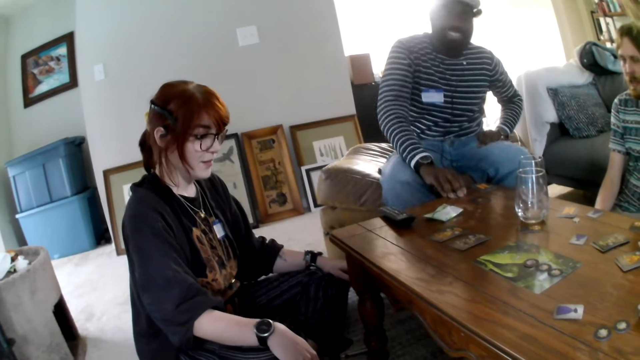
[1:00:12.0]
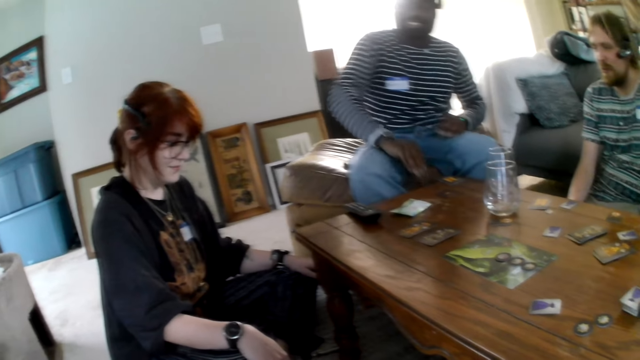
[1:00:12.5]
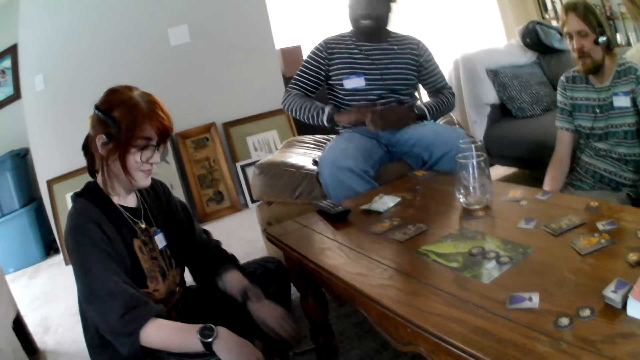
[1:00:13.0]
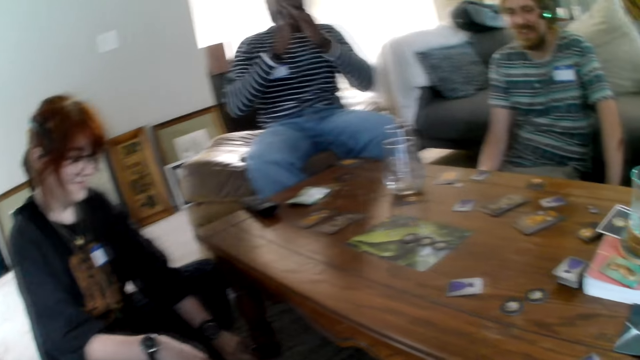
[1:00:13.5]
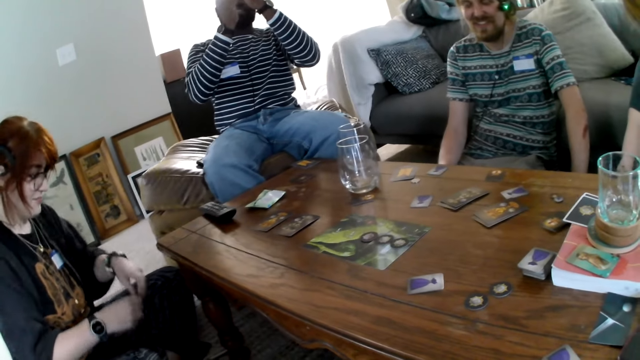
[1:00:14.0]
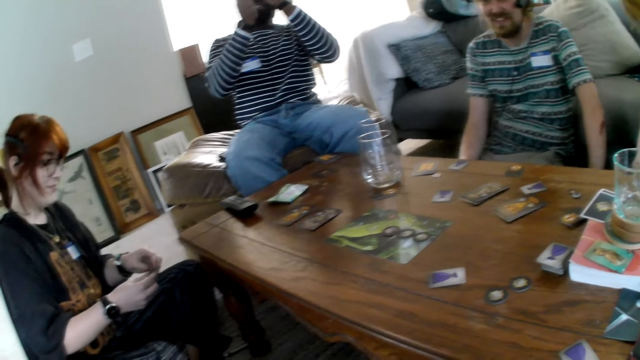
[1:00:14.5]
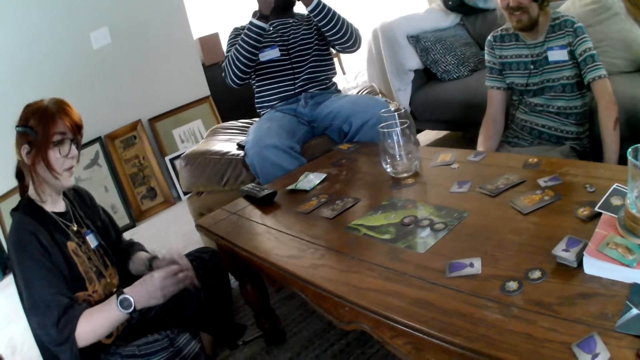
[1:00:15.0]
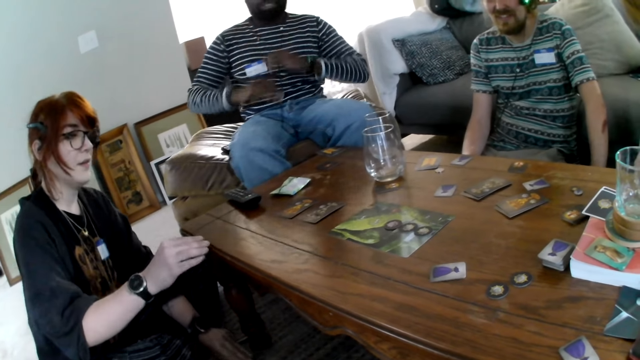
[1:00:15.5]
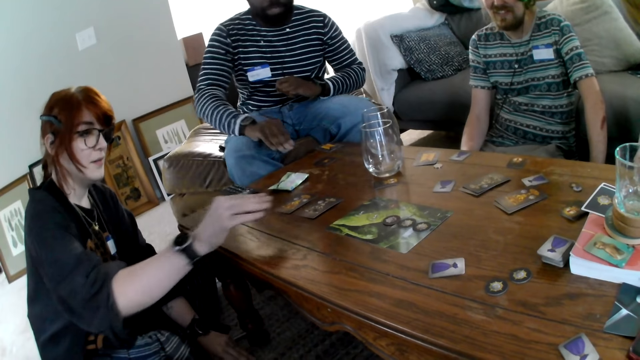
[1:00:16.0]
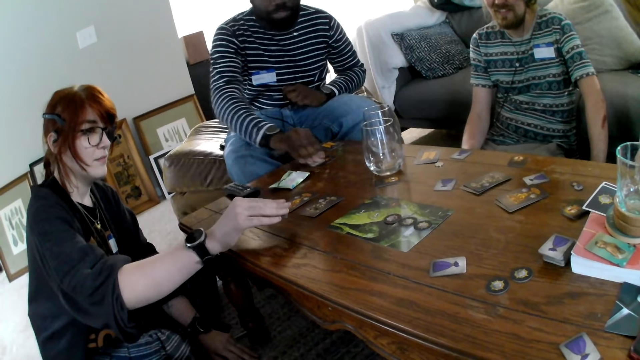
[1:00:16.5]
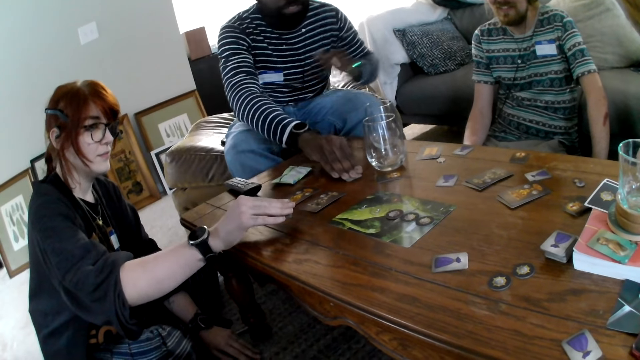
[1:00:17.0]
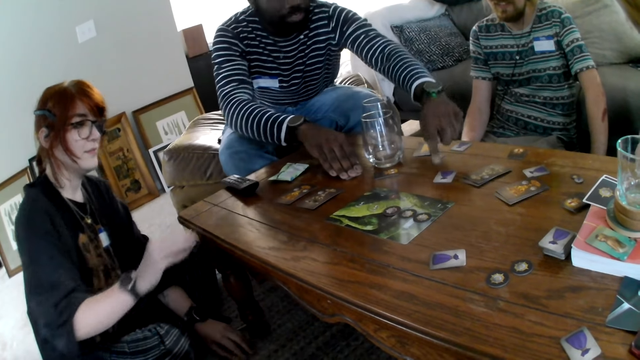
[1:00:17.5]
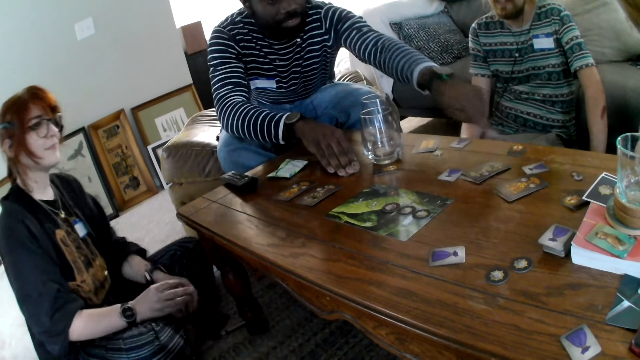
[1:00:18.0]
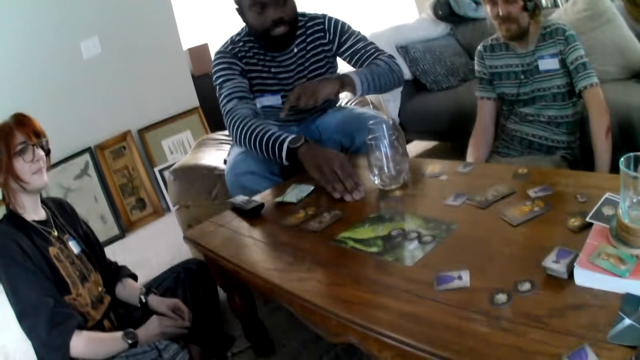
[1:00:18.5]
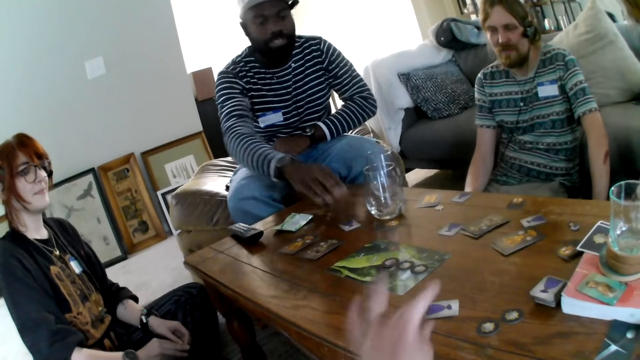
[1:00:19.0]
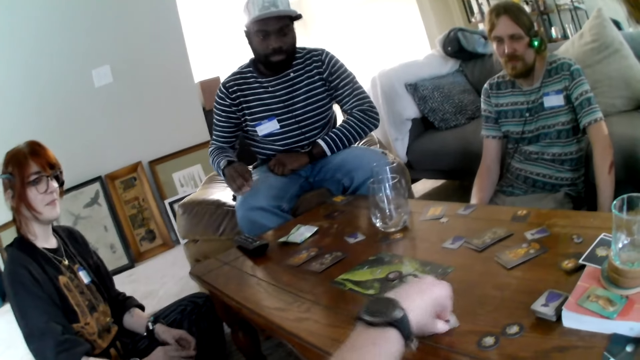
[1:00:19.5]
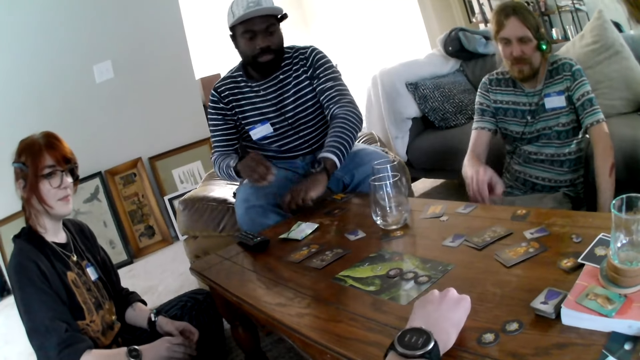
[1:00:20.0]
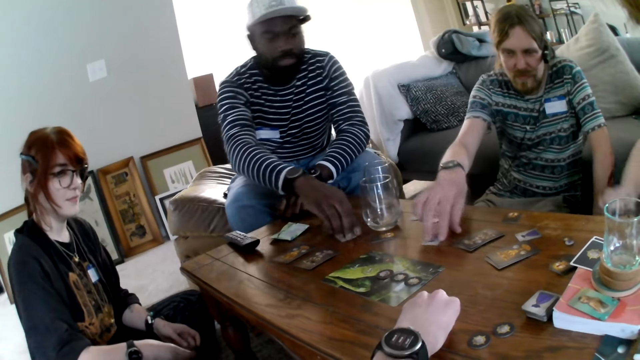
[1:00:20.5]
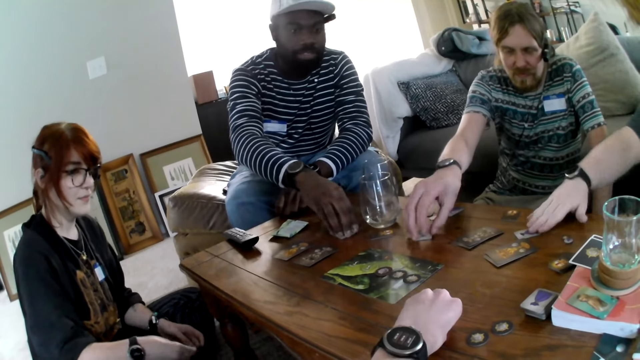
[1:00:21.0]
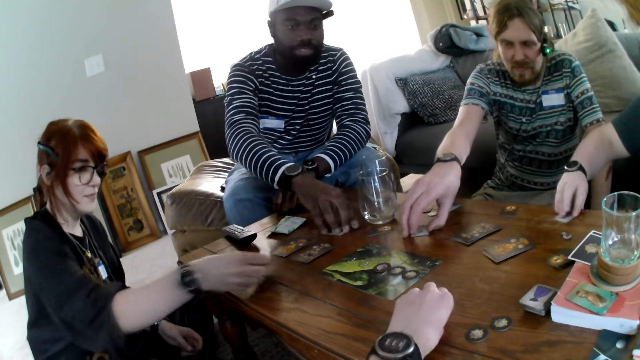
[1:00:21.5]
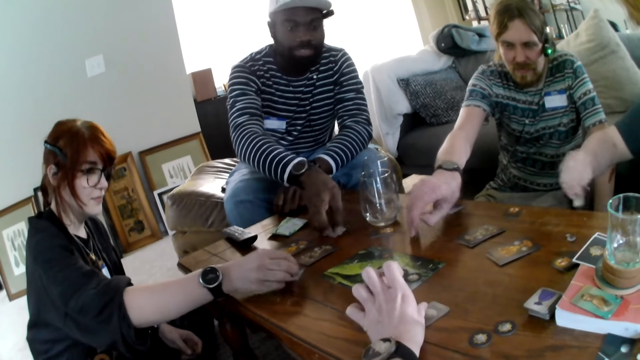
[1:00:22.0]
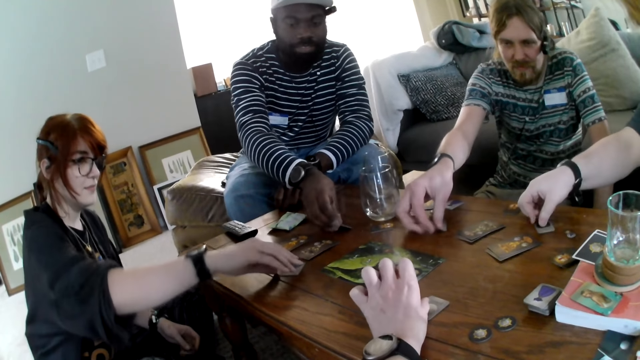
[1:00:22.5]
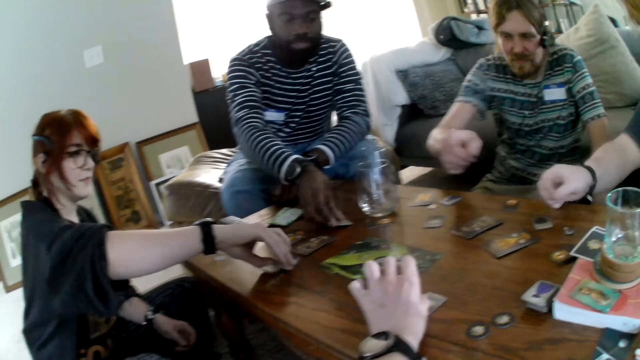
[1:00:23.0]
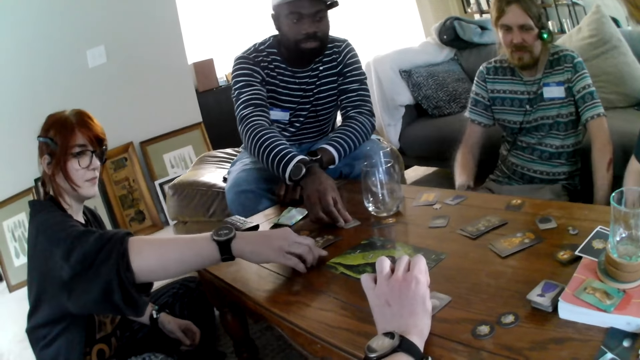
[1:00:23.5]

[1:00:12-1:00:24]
A person taps the table. The person points. The camera wearer moves a card. The person moves the card.

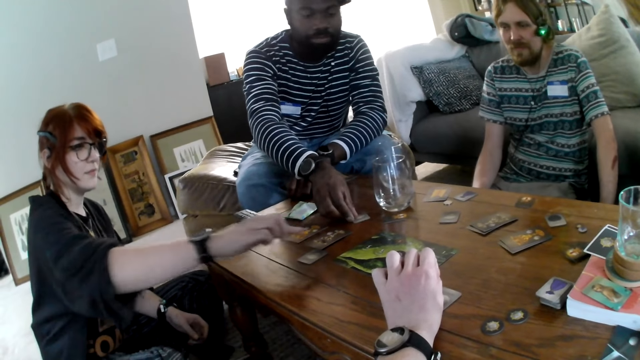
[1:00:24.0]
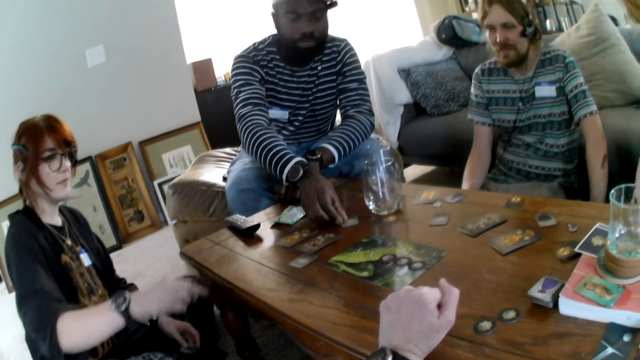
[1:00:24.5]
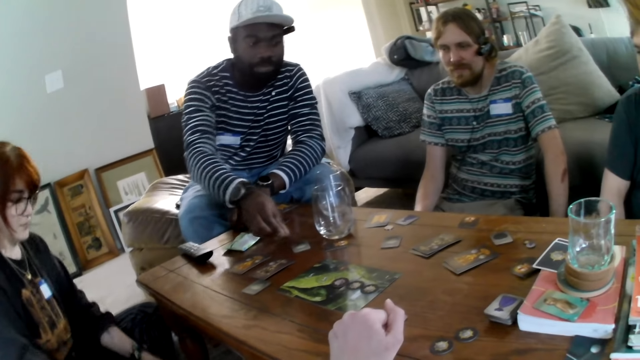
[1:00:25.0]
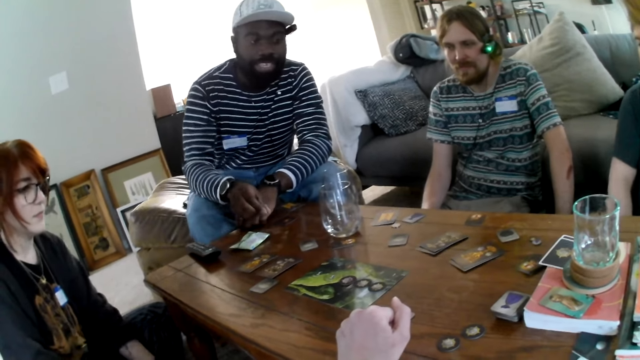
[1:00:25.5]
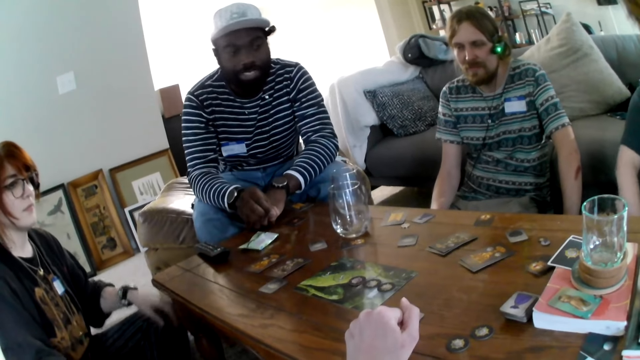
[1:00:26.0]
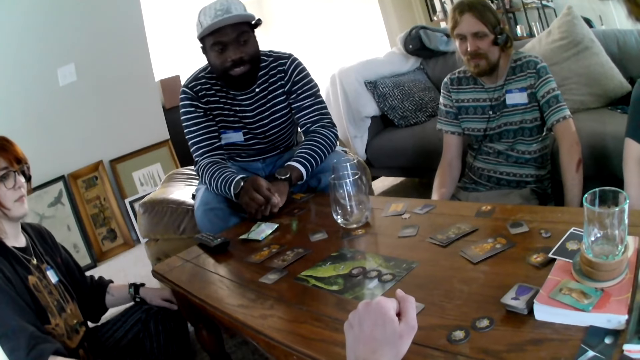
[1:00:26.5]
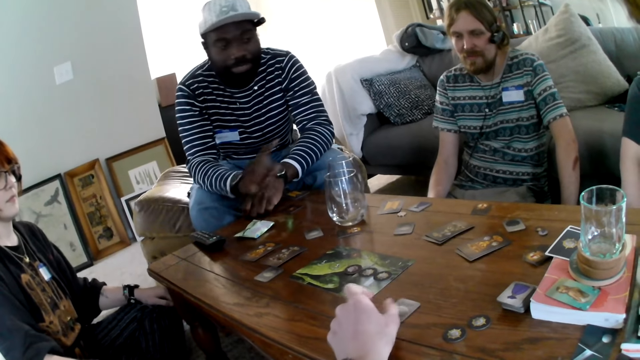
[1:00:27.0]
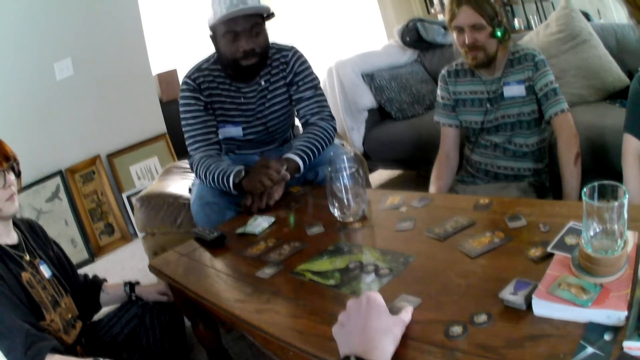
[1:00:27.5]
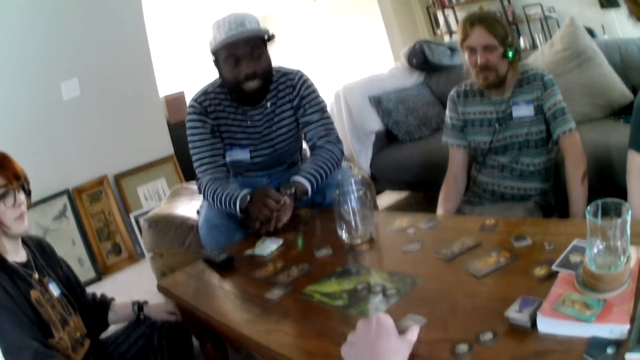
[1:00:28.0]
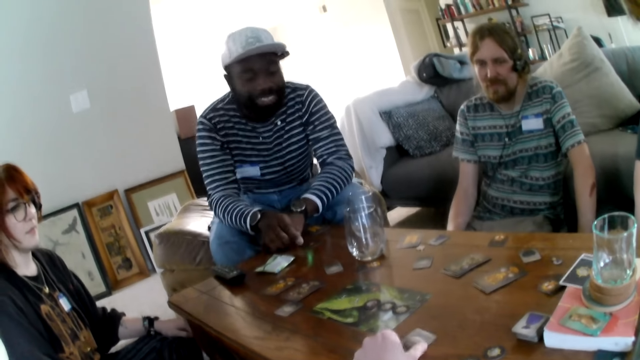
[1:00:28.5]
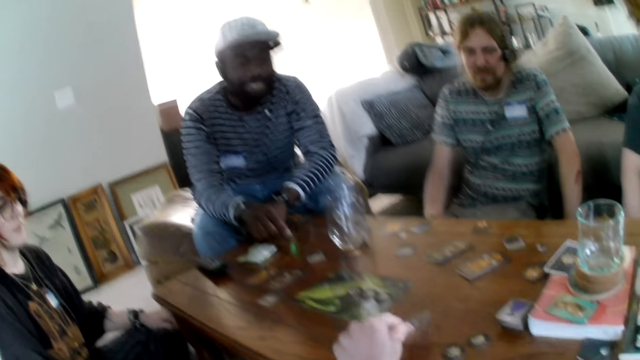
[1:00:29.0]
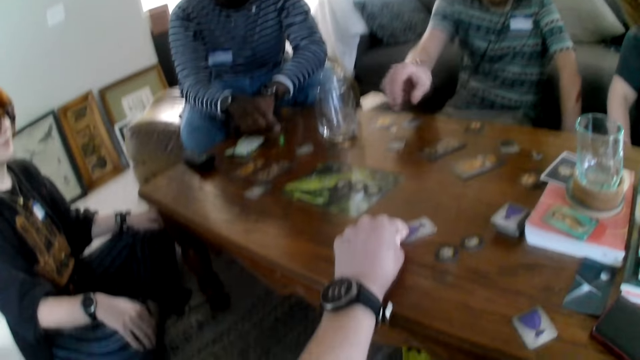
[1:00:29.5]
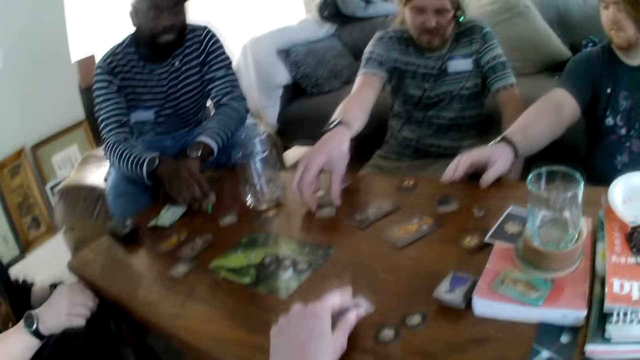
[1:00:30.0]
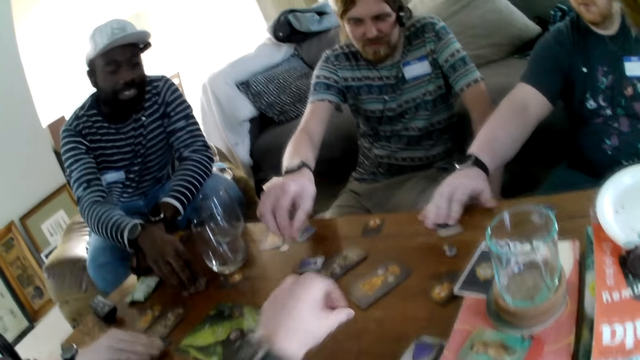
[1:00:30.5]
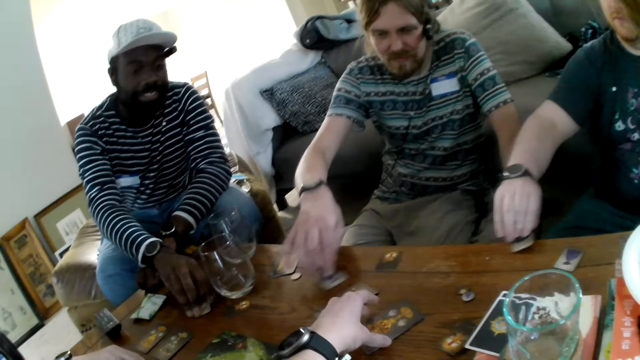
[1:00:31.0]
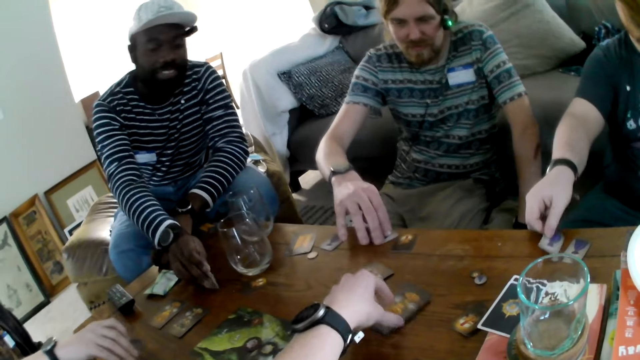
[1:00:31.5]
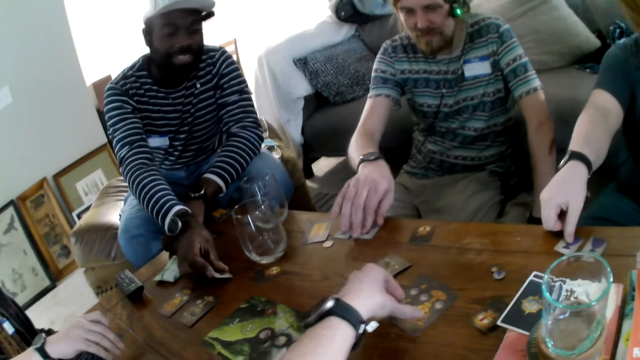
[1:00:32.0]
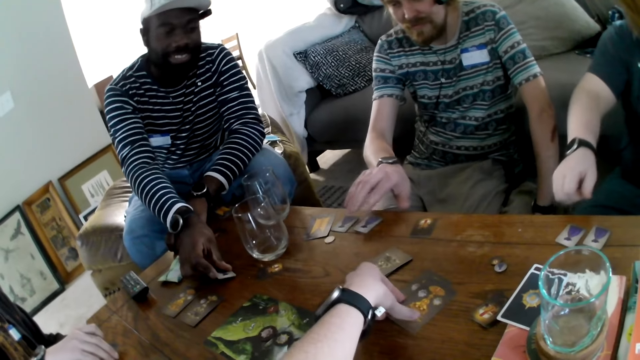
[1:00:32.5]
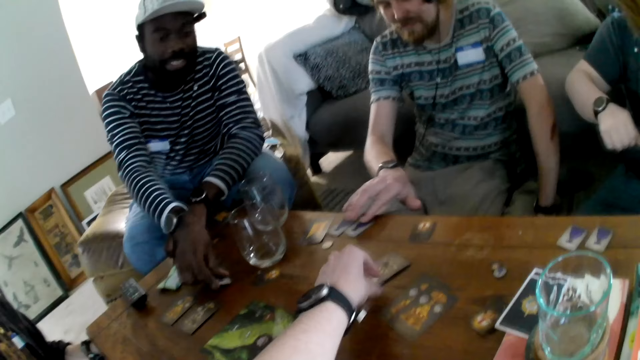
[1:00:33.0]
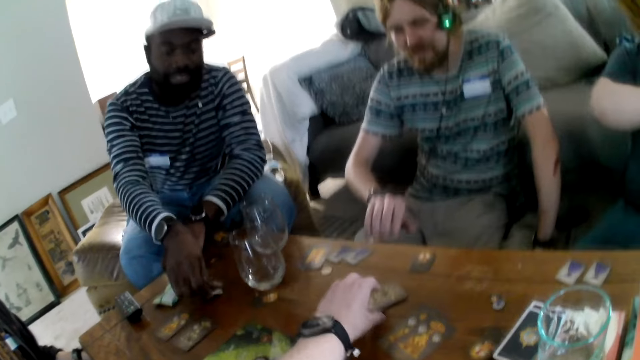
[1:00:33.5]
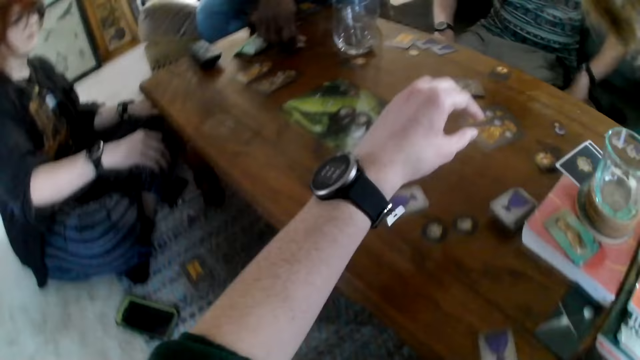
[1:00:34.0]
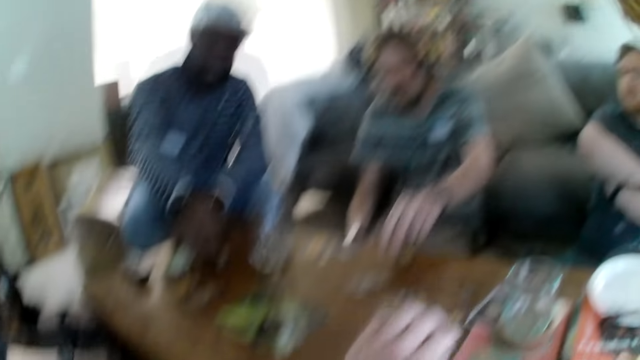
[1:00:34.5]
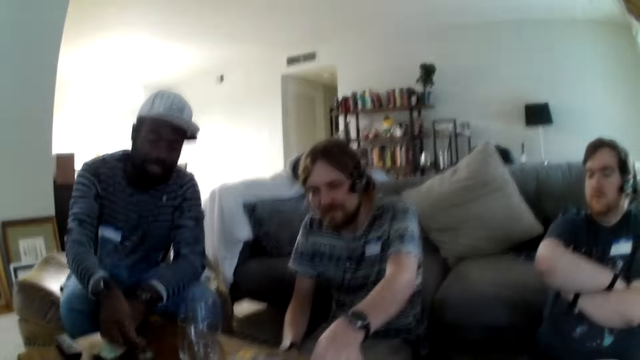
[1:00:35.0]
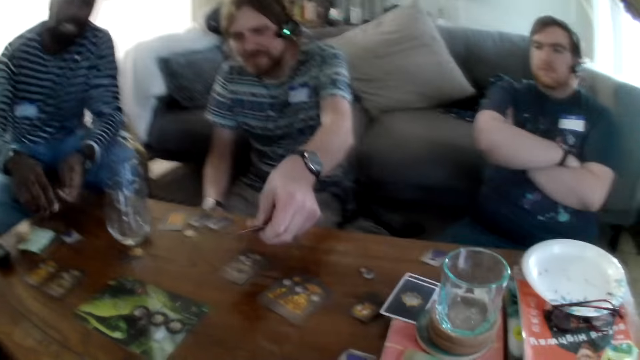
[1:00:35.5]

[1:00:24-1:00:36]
Someone touches the card on the table. The camera wearer picks up the card. They turn the card. A person picks up the card.
